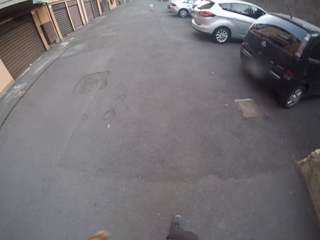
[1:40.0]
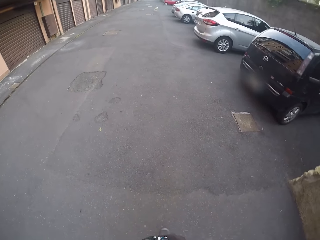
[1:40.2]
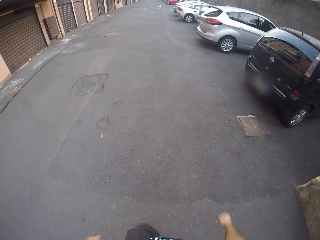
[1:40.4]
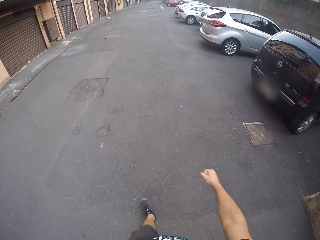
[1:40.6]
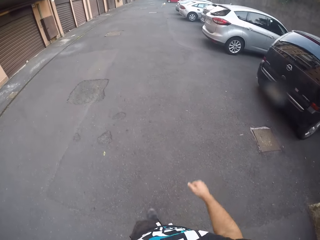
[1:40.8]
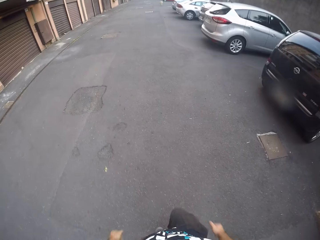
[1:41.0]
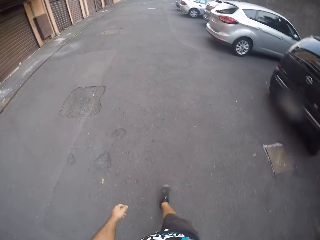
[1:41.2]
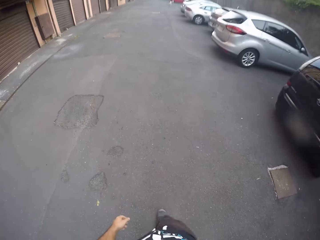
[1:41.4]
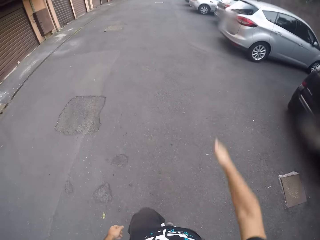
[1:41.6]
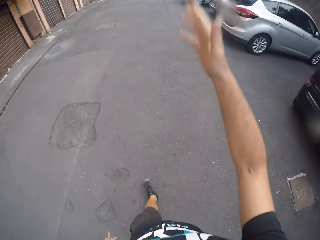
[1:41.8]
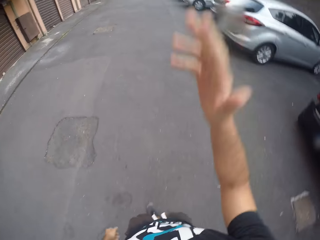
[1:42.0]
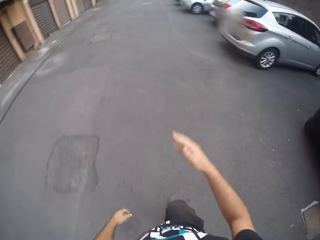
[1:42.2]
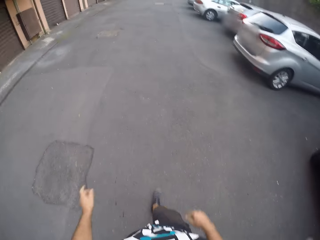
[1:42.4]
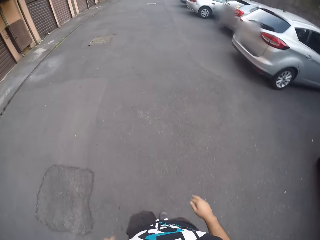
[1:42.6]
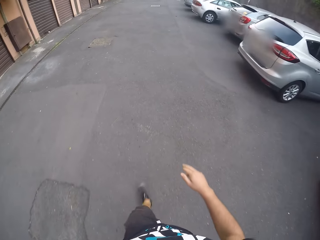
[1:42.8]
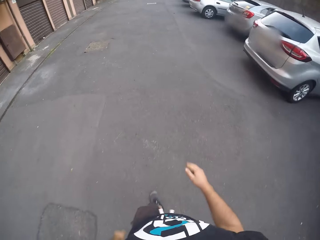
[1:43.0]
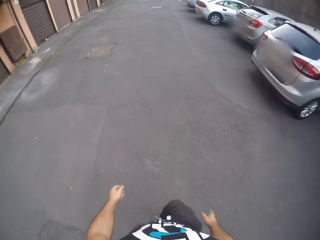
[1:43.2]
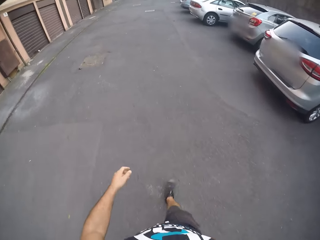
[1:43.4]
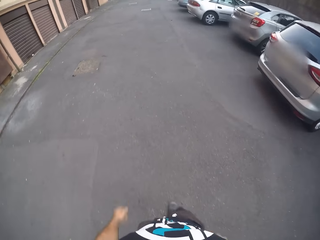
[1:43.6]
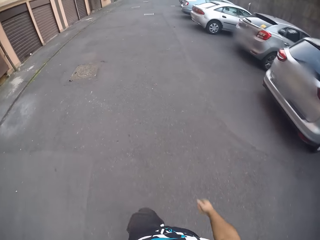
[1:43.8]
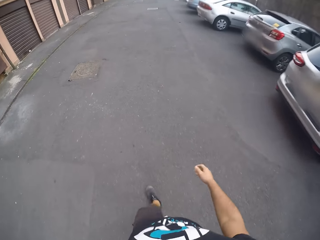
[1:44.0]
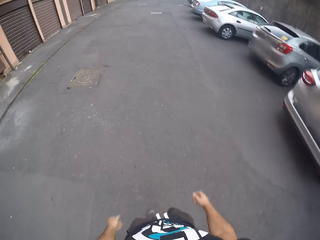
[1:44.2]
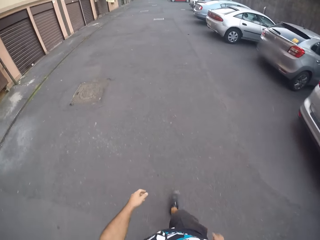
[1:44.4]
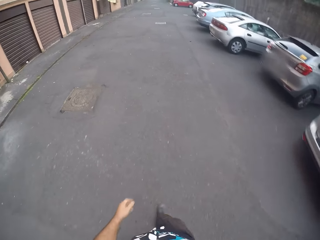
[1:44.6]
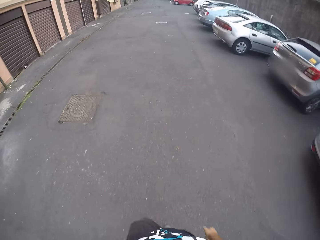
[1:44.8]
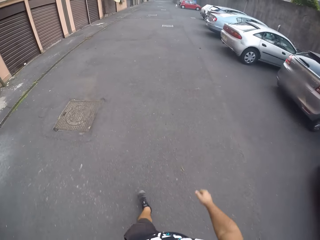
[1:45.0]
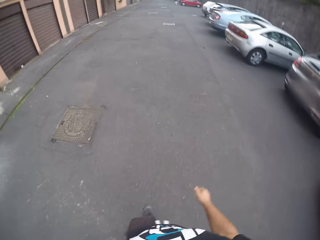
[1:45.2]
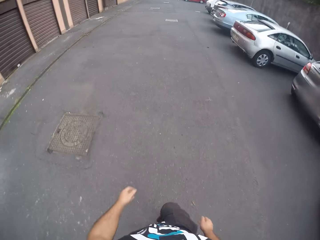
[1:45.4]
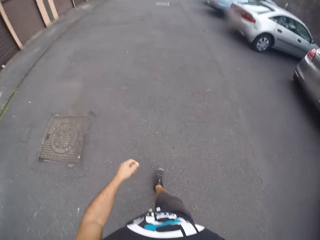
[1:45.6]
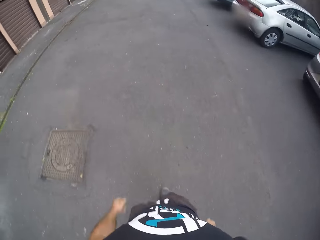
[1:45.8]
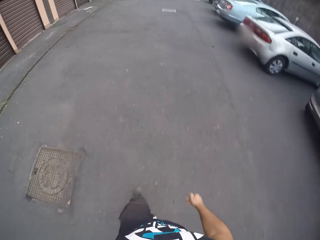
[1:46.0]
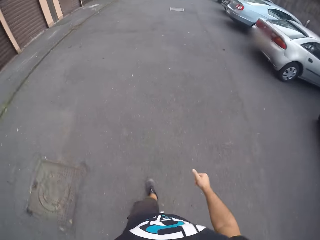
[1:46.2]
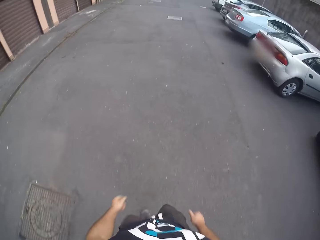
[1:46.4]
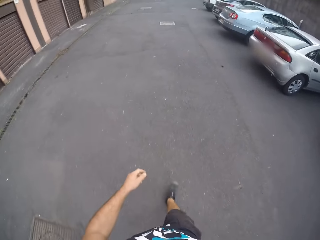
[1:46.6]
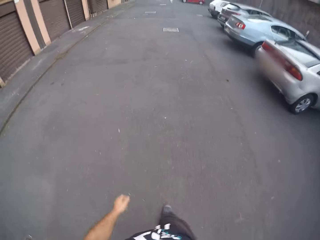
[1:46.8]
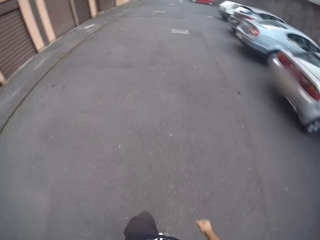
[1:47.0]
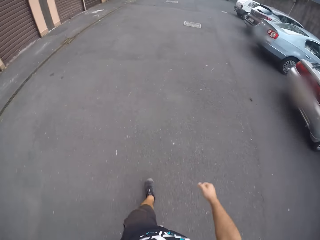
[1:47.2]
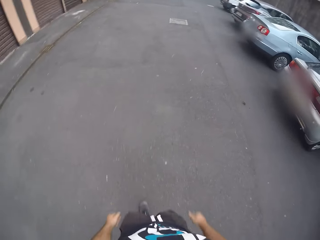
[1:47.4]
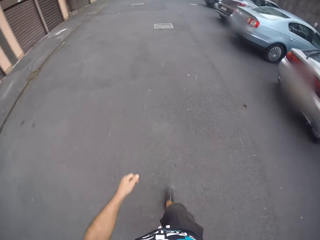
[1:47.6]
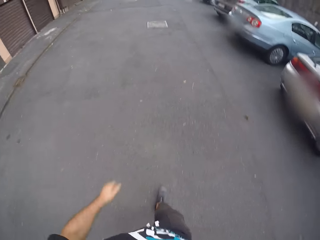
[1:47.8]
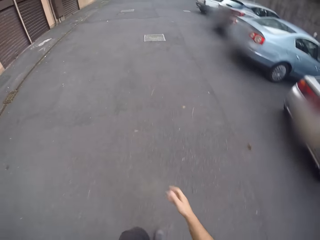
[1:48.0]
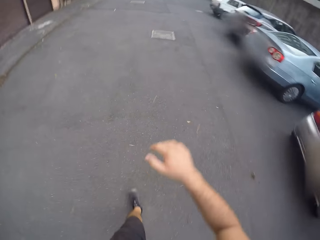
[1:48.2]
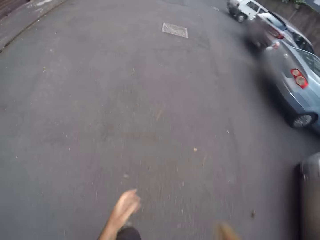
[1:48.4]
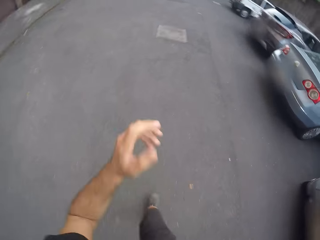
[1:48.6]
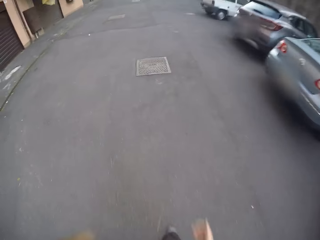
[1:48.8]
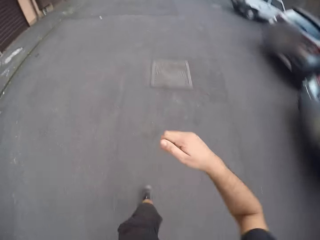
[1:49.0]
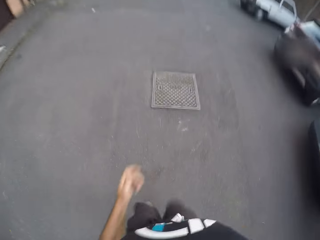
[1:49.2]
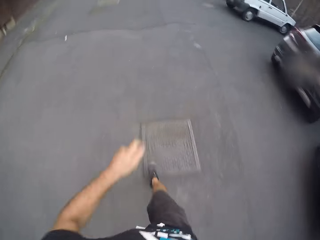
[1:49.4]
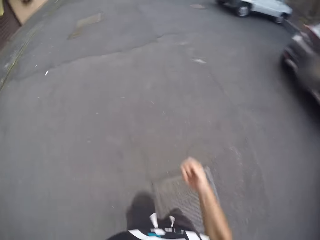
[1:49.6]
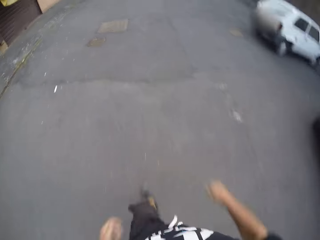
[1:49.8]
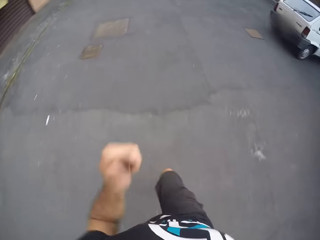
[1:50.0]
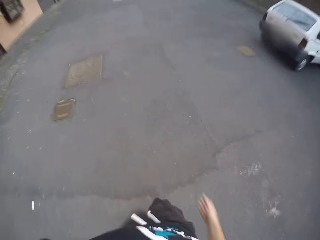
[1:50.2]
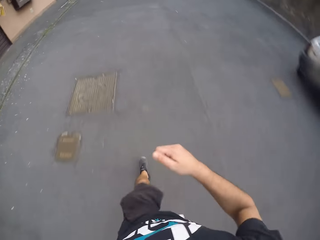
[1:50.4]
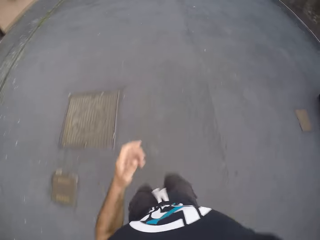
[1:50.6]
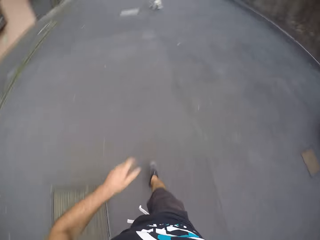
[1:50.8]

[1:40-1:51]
The camera wearer walks around. They run on the road.

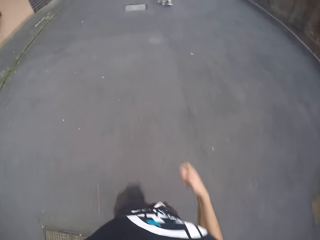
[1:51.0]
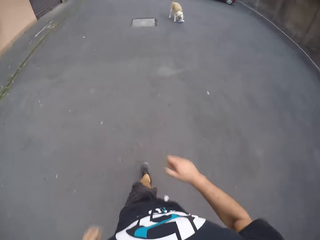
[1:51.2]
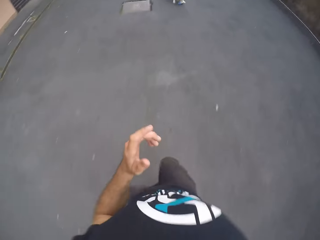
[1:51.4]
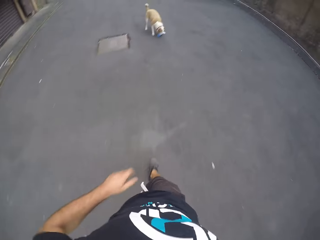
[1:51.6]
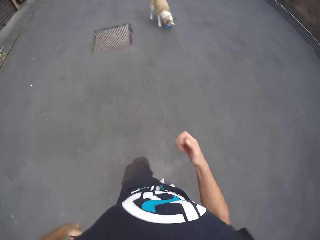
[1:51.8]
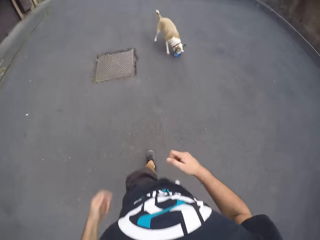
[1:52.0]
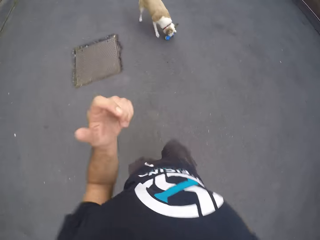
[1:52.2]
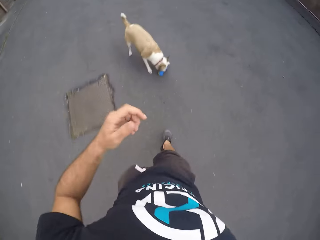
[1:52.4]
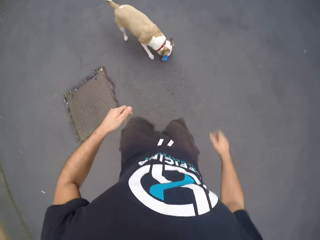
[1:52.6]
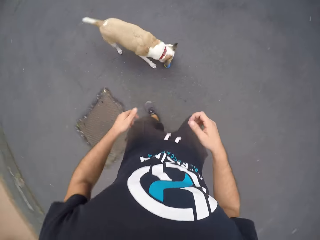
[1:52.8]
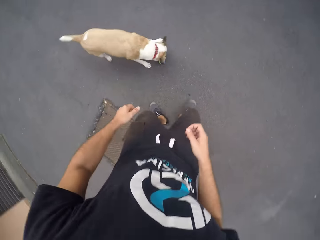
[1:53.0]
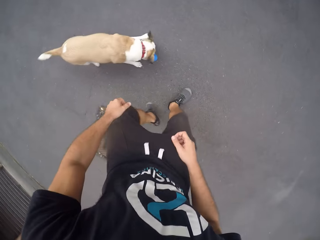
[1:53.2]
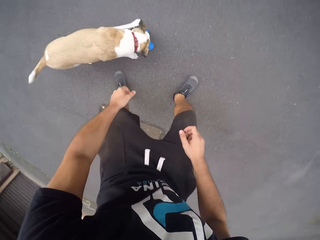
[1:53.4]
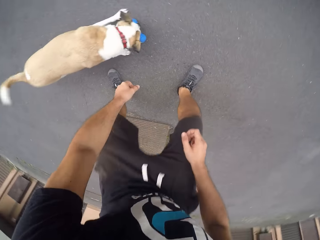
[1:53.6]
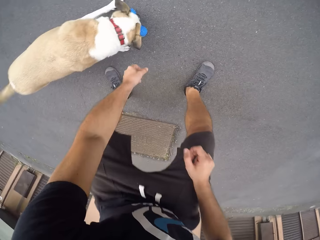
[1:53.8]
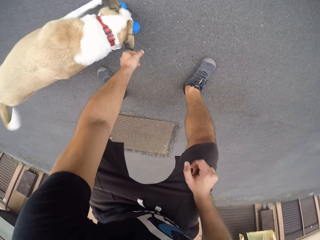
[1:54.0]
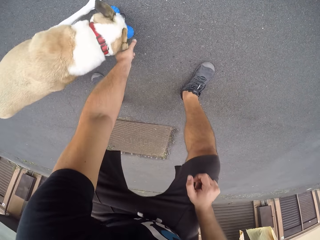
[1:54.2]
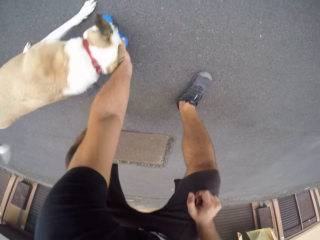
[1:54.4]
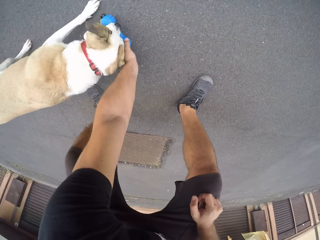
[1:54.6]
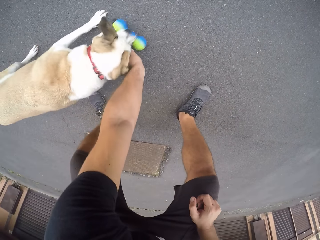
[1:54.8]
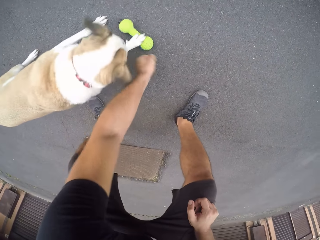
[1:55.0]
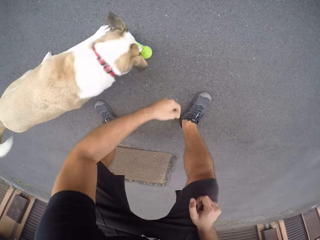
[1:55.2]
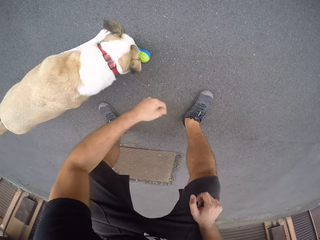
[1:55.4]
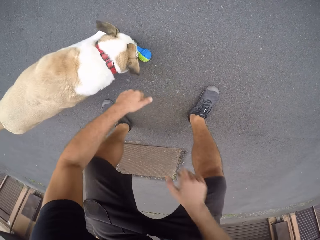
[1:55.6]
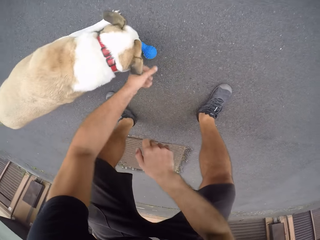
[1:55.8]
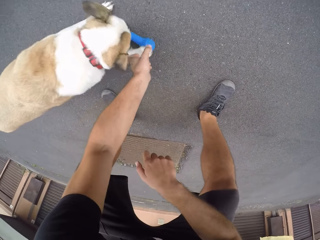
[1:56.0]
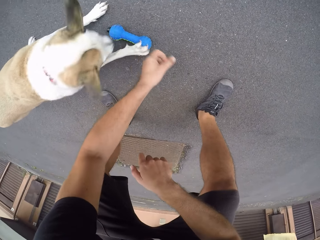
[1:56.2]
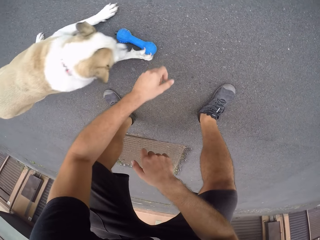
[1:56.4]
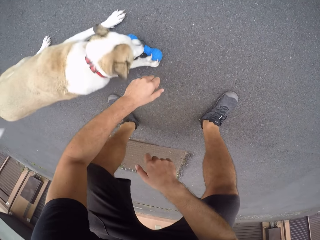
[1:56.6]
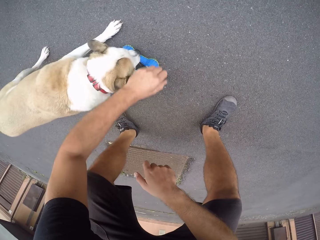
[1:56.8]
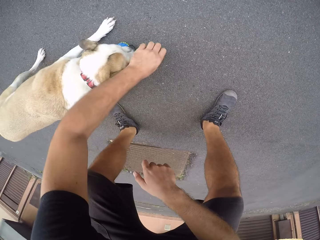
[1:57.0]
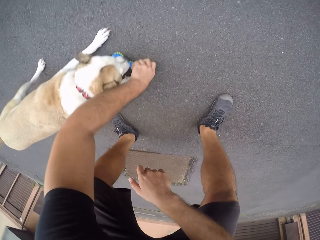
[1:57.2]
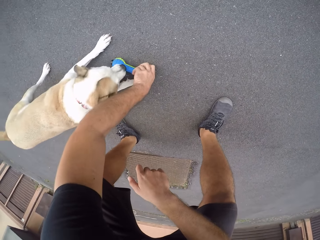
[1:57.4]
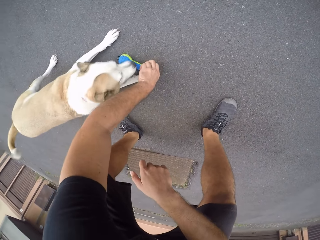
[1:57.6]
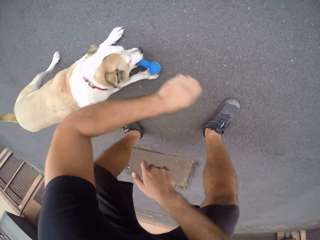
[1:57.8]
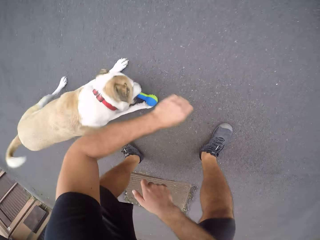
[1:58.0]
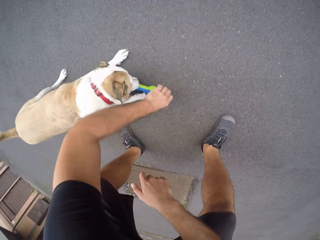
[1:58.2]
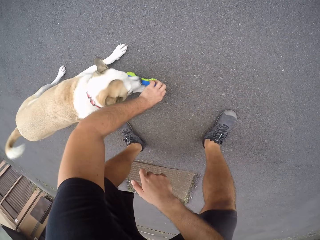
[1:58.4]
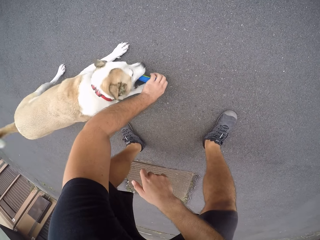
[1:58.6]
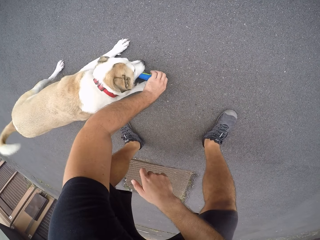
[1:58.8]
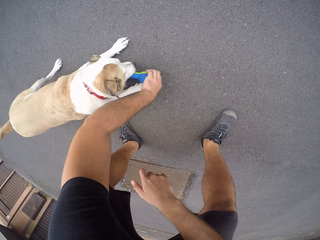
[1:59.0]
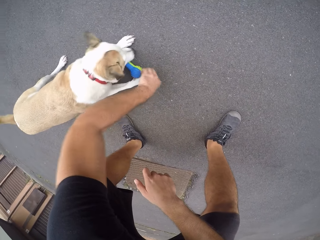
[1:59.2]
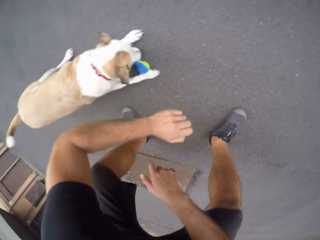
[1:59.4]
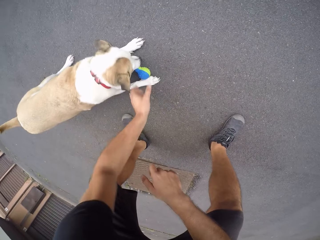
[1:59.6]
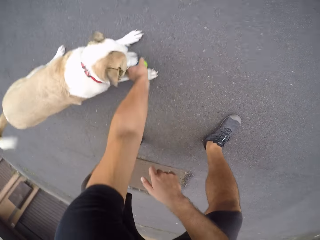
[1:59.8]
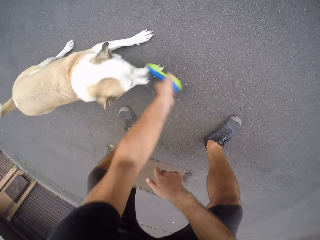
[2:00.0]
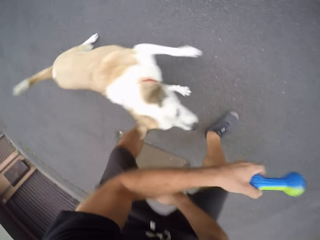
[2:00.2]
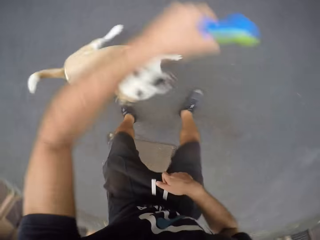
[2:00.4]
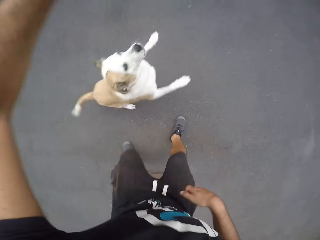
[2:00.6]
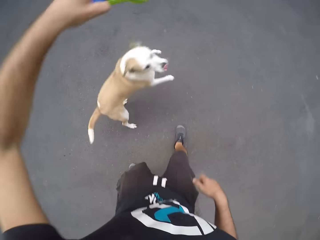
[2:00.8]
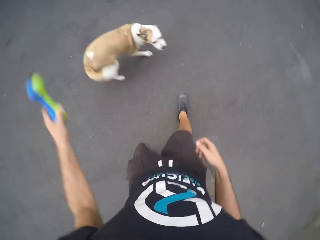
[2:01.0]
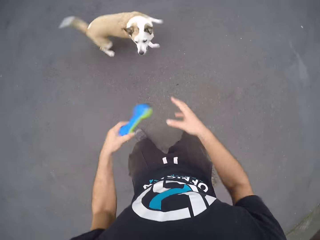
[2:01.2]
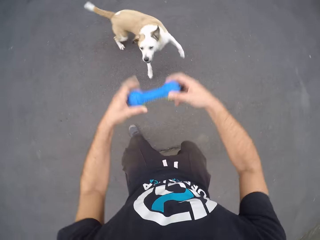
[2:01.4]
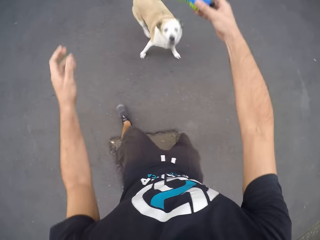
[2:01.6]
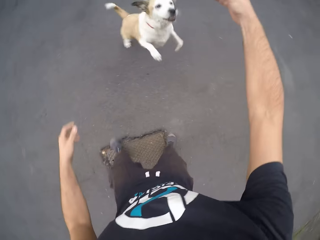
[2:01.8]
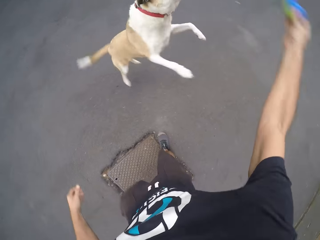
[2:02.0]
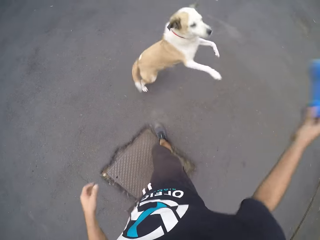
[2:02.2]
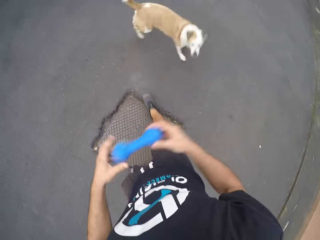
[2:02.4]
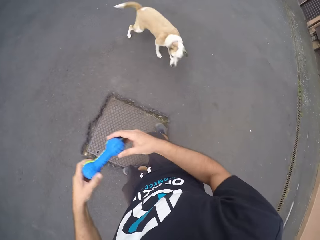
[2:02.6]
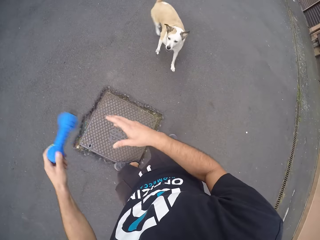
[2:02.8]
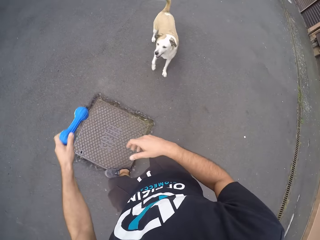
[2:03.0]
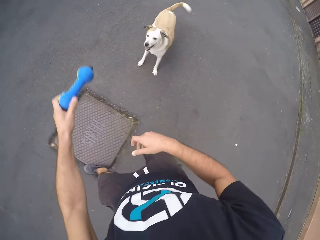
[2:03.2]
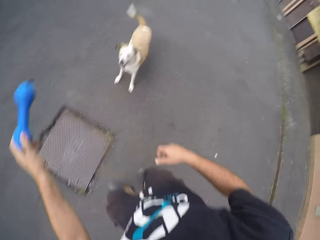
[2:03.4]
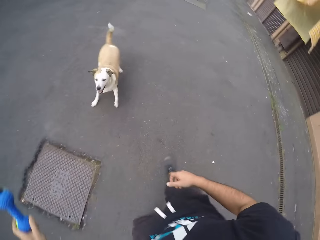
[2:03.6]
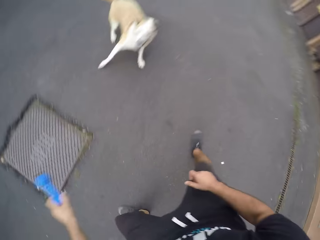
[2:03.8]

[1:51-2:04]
The dog holds the toy with its mouth. The camera wearer bends down. He touches the toy on the floor with his left hand. He holds something. He touches the toy on the floor with his left hand again. He picks up the toy on the floor with his left hand. He plays with the dog and switches the toy to his right hand. The dog jumps. The camera wearer switches the toy to his left hand.
